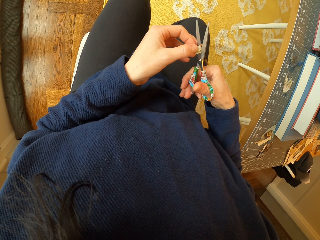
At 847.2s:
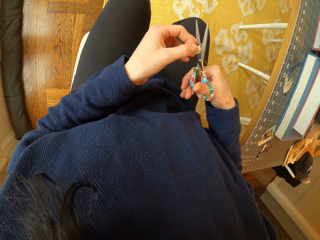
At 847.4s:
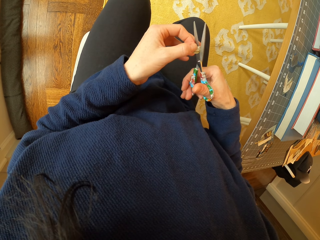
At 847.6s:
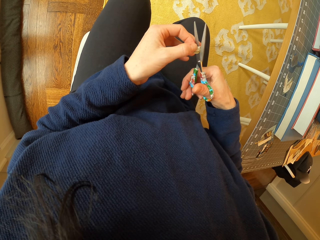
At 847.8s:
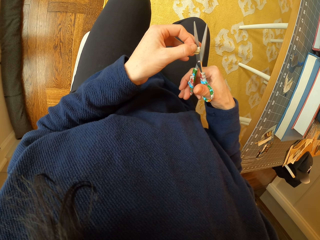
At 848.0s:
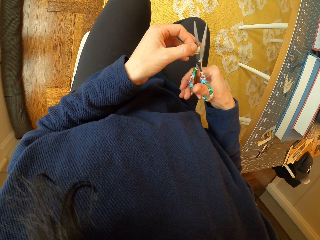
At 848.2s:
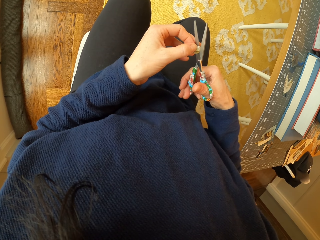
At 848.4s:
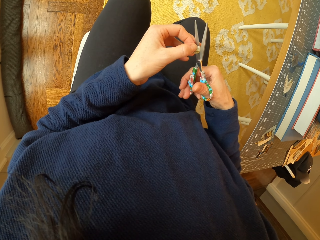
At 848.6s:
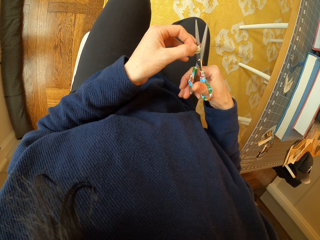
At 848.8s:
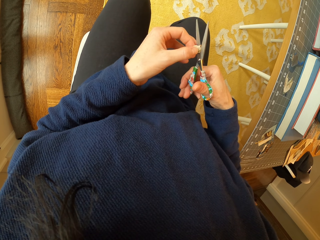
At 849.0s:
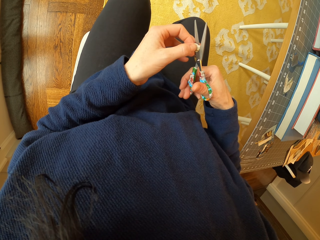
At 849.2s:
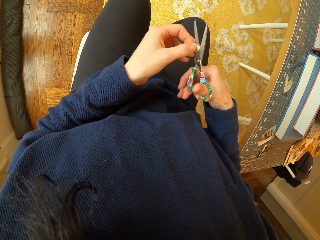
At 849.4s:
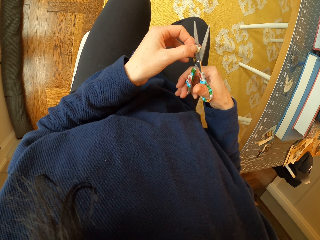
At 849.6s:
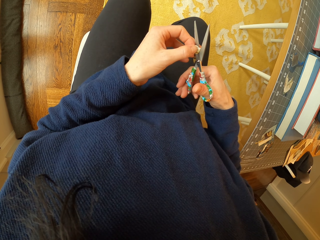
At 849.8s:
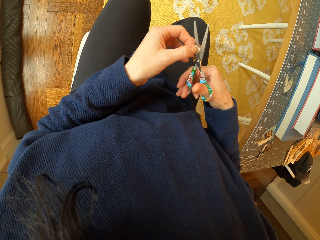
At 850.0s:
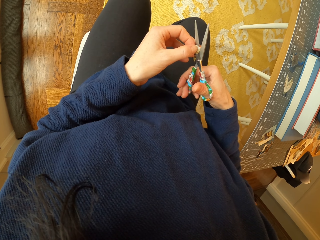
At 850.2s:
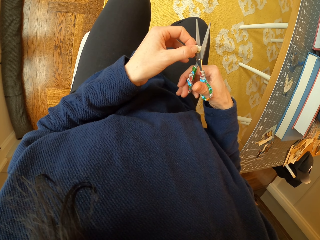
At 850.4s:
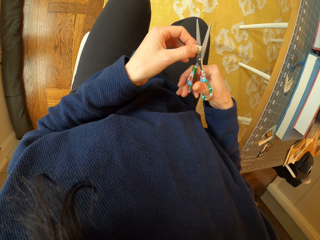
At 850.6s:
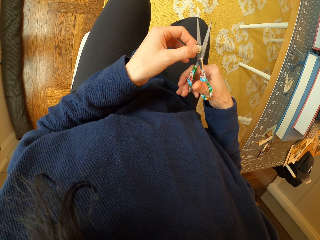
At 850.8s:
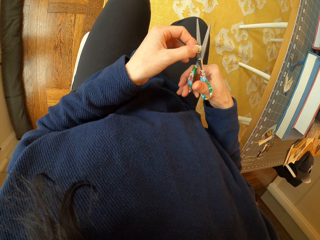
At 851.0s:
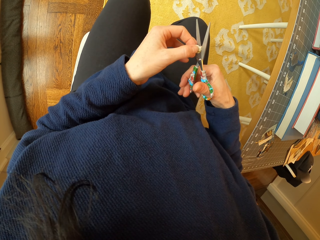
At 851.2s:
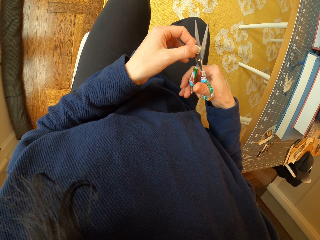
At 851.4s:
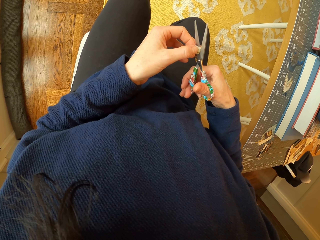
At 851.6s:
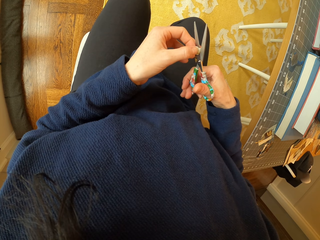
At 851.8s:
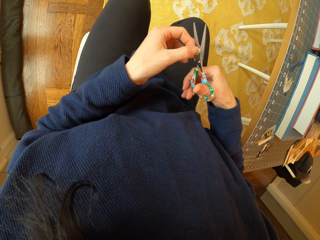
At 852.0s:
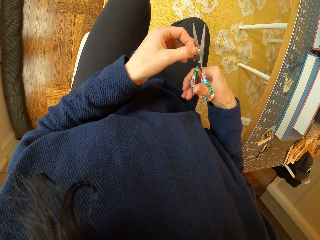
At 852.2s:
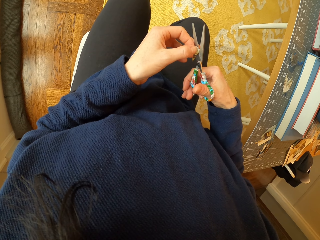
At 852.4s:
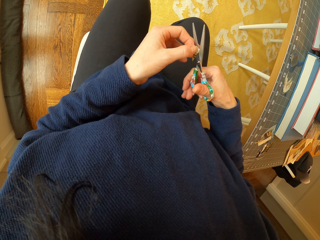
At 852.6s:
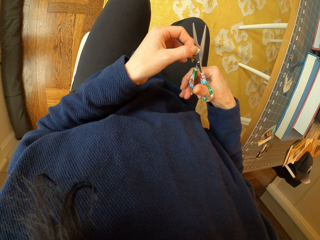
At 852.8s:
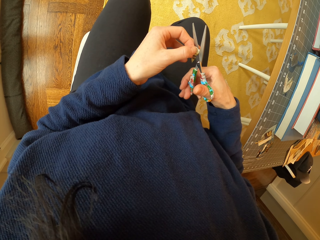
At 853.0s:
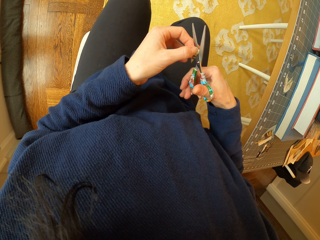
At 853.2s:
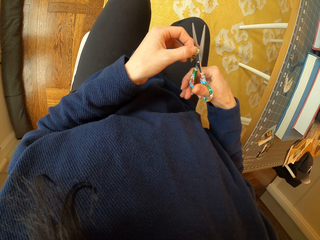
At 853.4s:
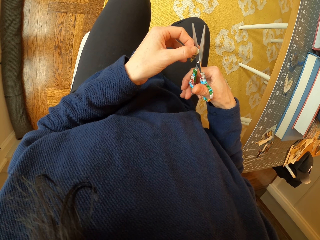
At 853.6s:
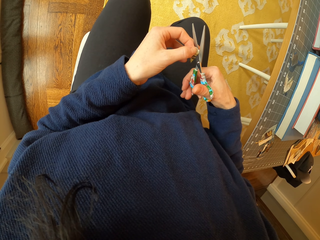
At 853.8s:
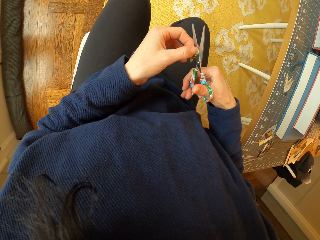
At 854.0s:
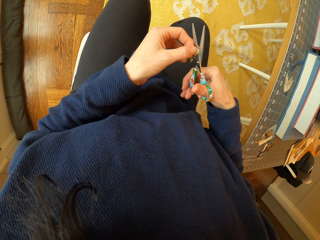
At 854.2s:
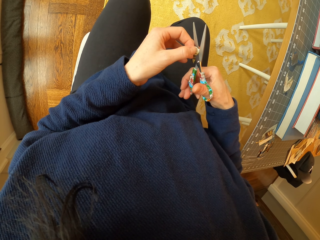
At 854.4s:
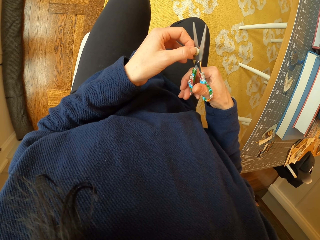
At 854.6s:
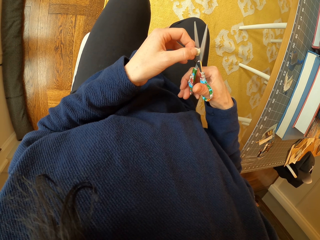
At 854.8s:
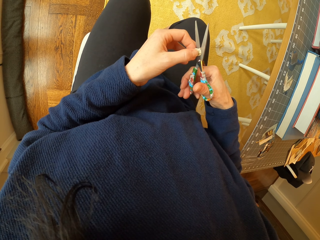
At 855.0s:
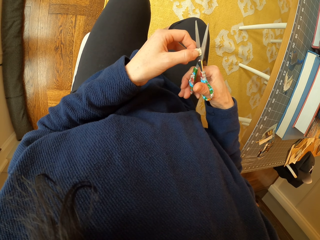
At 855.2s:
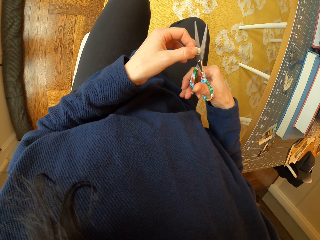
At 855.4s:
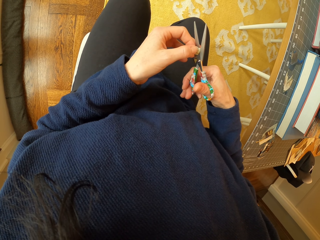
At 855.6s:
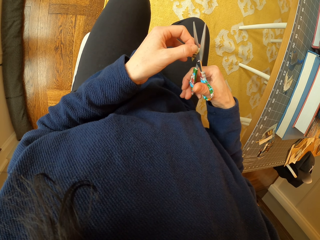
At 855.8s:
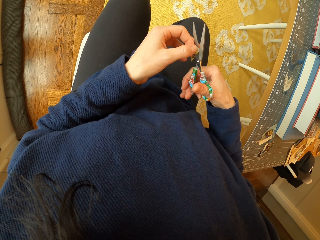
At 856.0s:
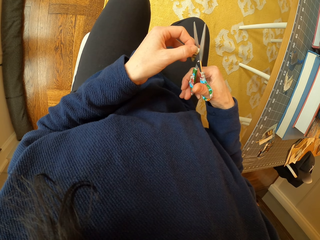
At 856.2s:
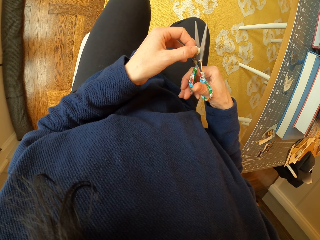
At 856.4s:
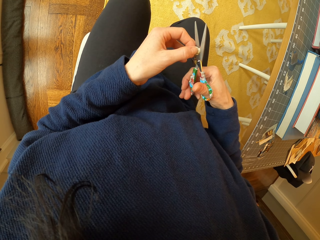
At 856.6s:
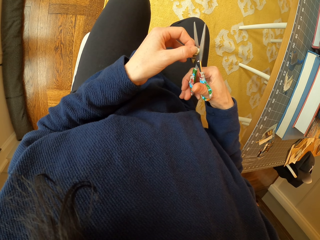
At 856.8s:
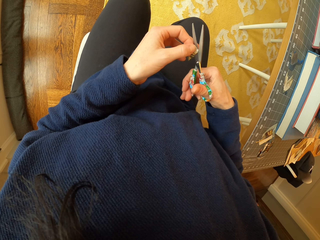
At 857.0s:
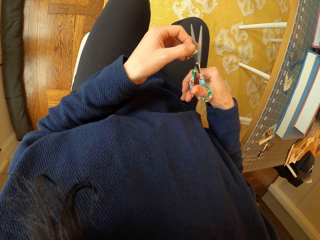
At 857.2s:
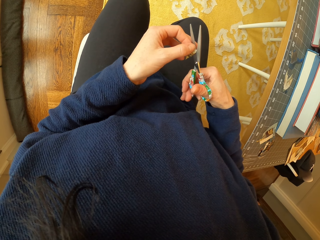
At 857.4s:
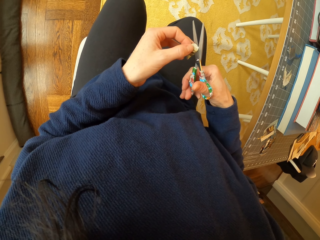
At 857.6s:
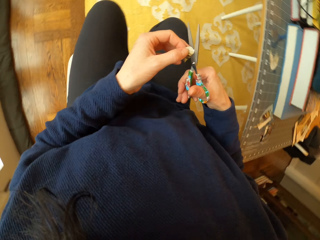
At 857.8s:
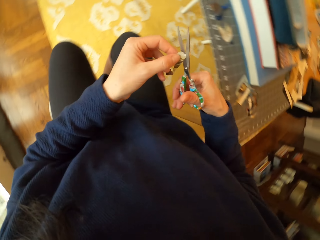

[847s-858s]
The camera wearer adjusts the paper. They cut the paper with scissors. They adjust the paper. They cut the paper with the scissors.

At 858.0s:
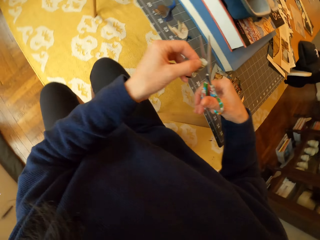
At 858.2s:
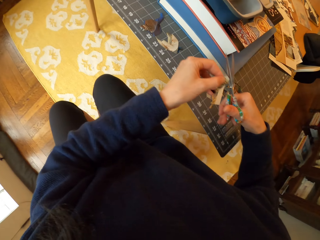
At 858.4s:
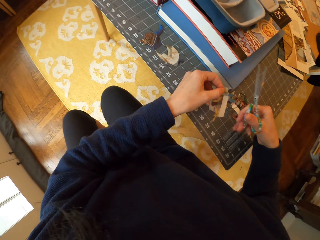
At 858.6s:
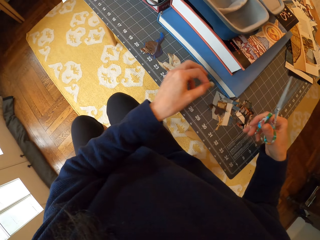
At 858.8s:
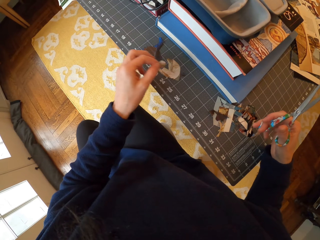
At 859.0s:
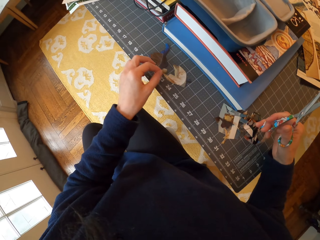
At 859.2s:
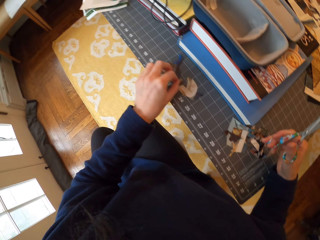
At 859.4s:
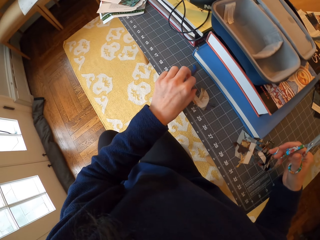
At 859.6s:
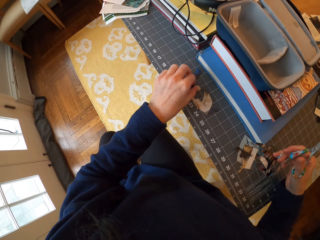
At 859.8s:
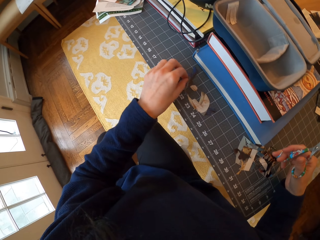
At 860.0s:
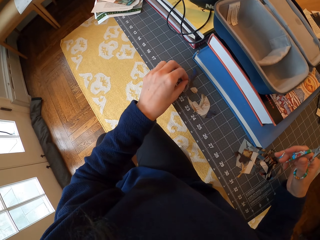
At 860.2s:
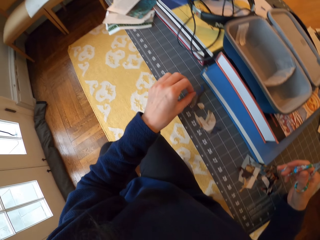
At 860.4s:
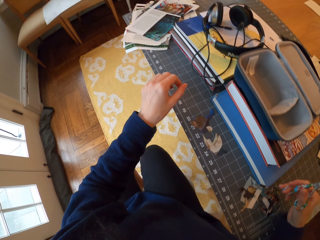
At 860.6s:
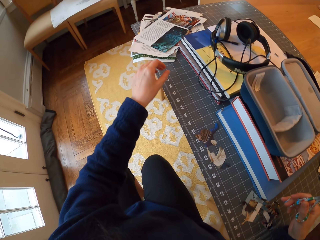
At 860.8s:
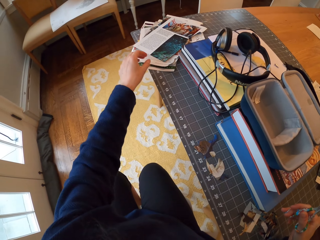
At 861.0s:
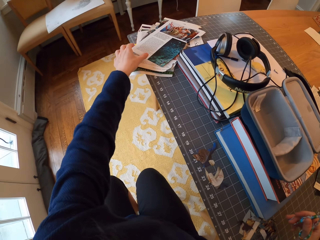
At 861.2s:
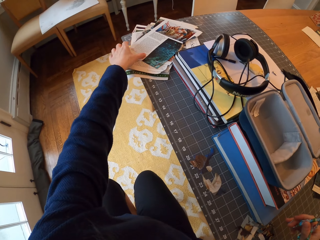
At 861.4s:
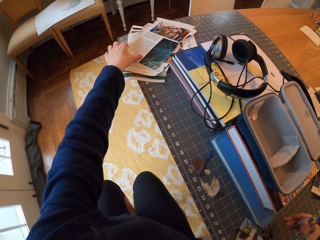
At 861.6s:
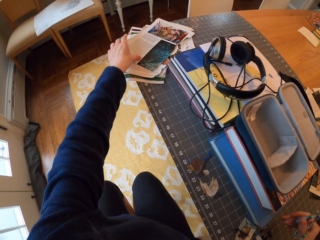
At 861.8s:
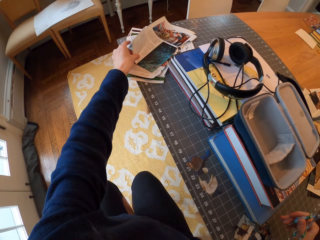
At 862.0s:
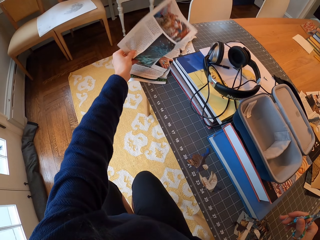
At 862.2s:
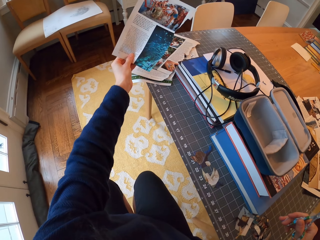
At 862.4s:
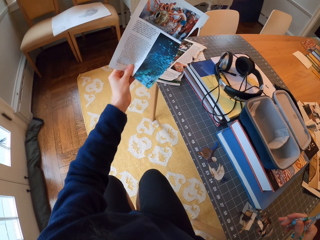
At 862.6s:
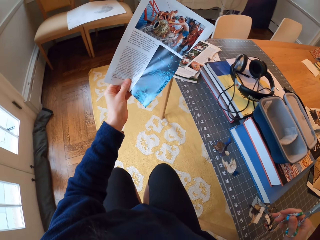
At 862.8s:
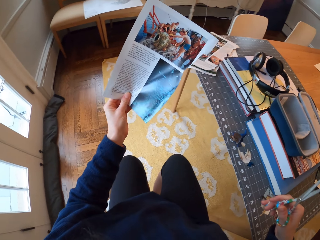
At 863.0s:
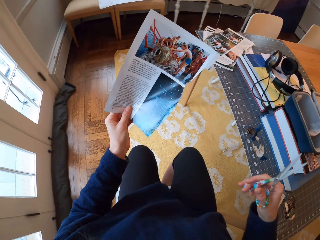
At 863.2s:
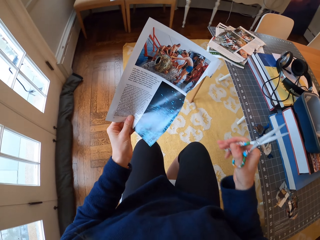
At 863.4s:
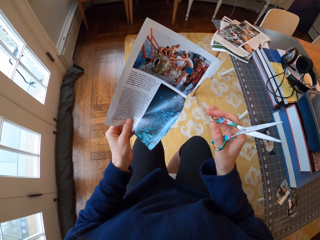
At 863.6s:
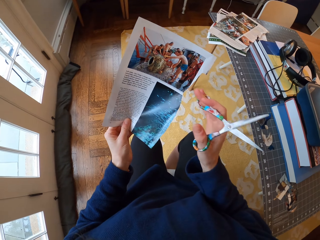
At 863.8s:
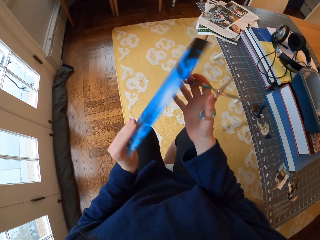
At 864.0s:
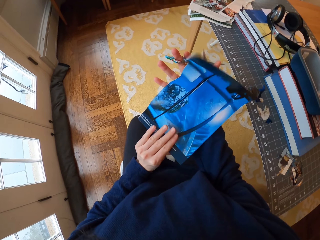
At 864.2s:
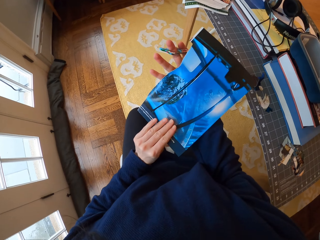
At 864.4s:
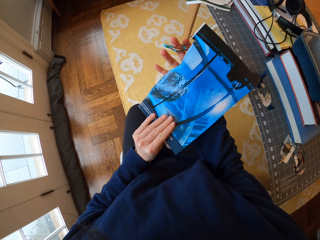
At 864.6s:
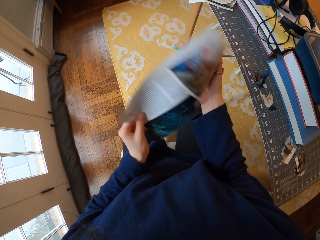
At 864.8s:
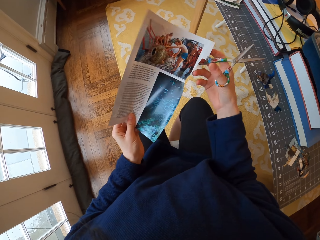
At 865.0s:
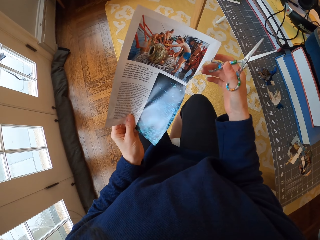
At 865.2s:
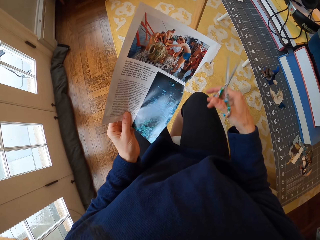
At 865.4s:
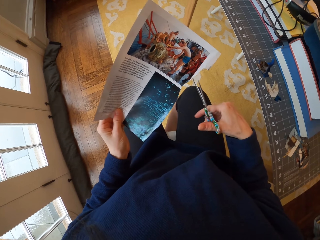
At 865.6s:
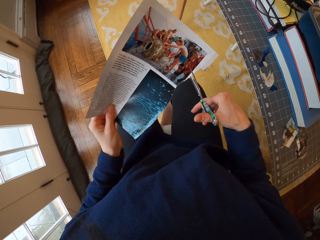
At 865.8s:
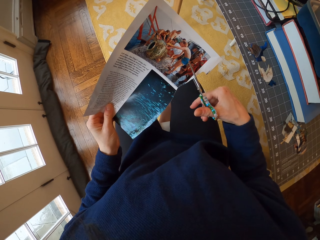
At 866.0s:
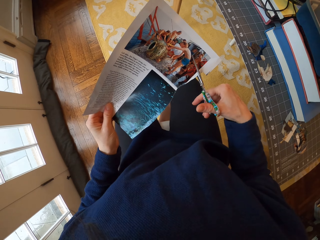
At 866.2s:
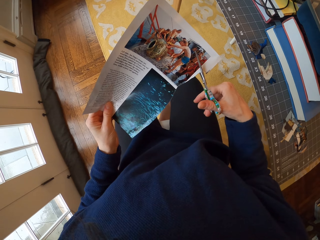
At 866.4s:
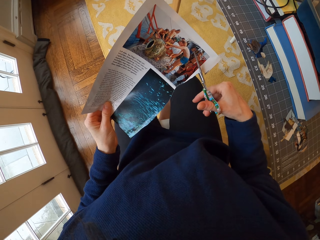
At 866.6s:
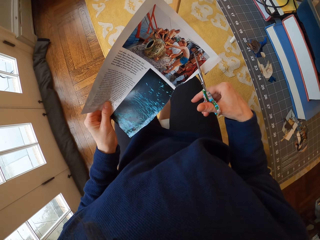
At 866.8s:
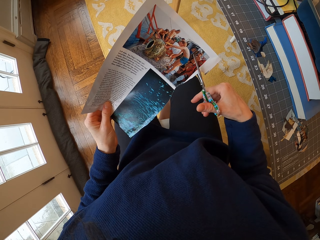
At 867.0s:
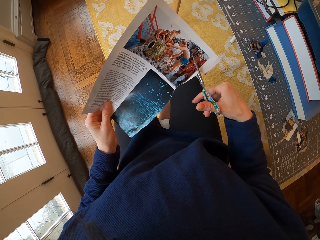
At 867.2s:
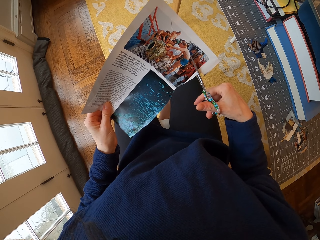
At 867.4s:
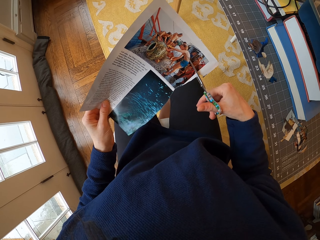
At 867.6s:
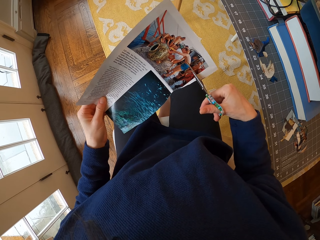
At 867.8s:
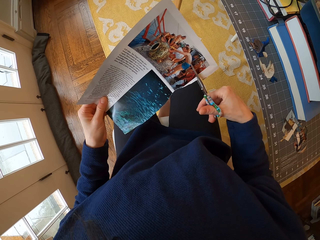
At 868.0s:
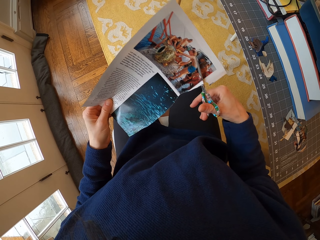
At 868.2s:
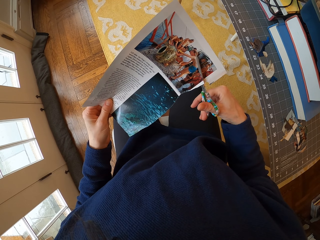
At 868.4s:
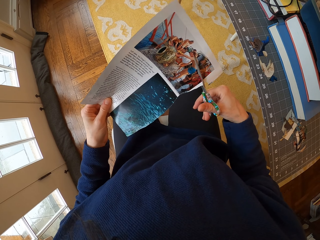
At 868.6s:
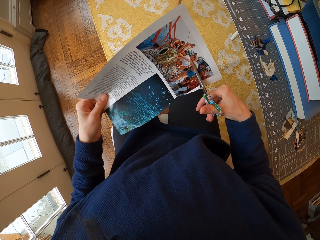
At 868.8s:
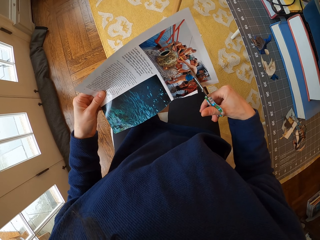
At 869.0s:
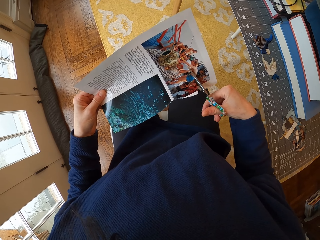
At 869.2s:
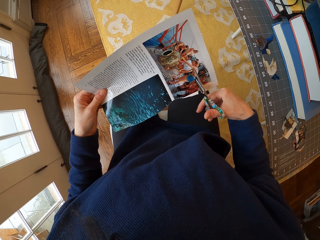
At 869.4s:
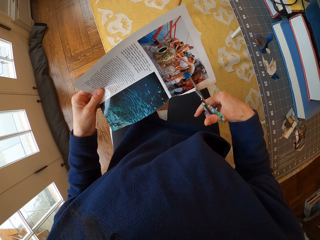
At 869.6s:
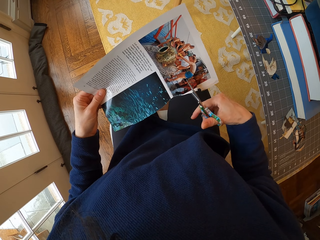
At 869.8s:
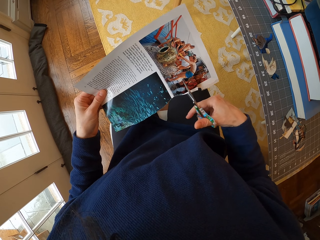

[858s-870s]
The camera wearer places the paper on the cutting mat. They place a sketch on the cutting mat. They pick the paper from the table. They stare at the paper, turn the paper, stare at the paper, and turn the paper. They cut the paper with the scissors.
